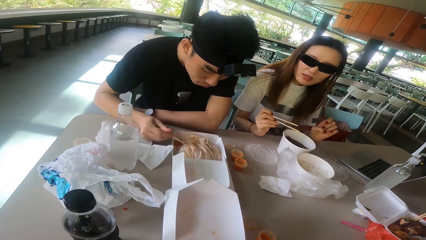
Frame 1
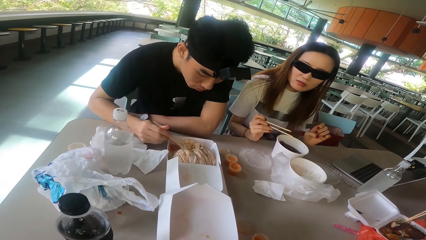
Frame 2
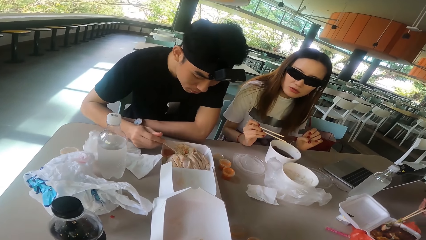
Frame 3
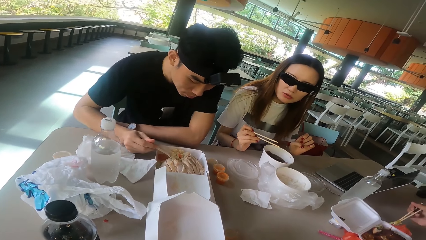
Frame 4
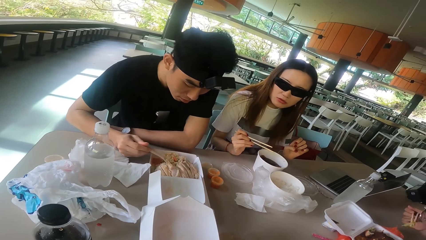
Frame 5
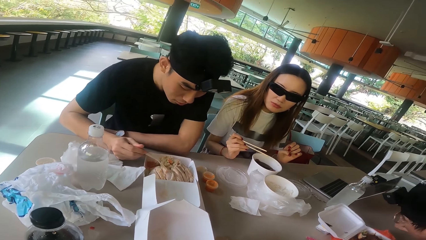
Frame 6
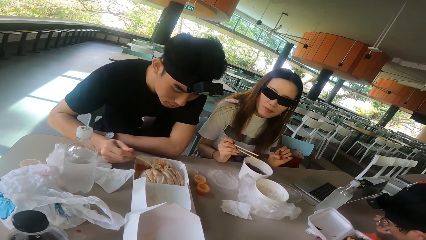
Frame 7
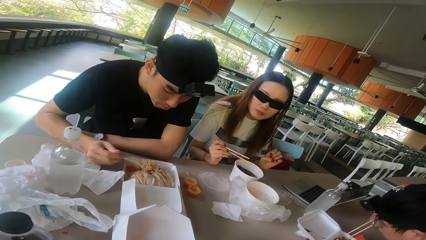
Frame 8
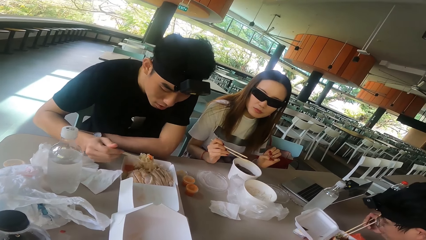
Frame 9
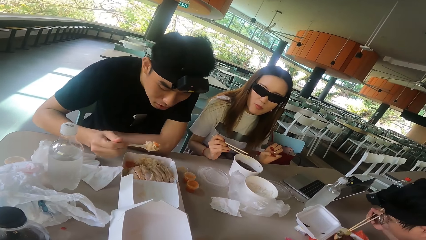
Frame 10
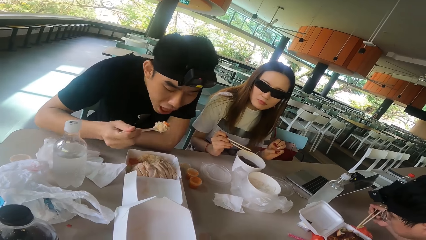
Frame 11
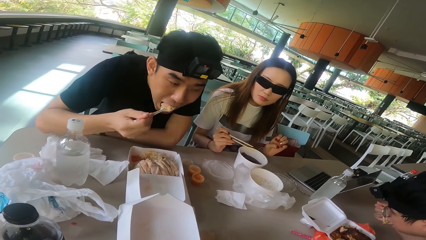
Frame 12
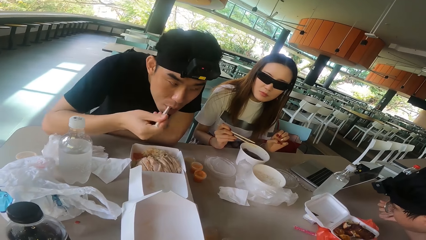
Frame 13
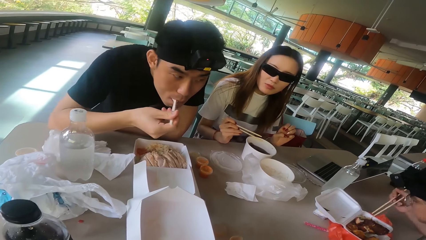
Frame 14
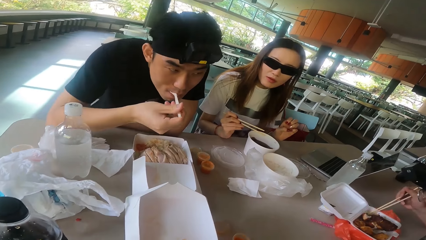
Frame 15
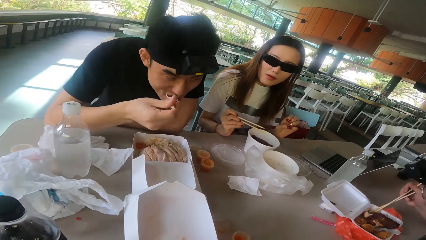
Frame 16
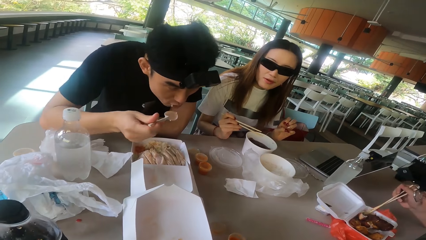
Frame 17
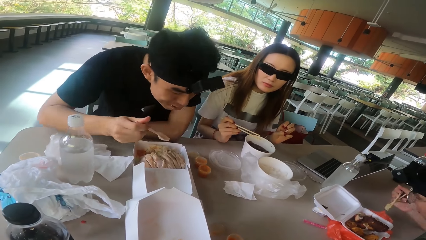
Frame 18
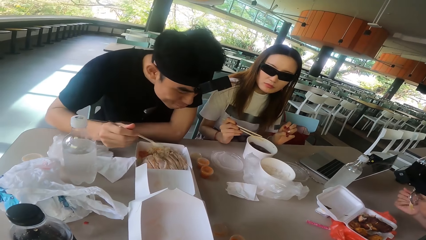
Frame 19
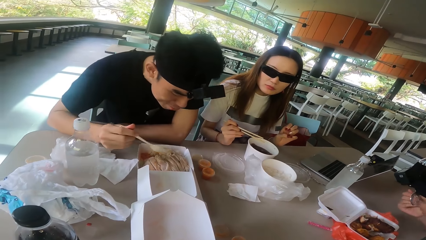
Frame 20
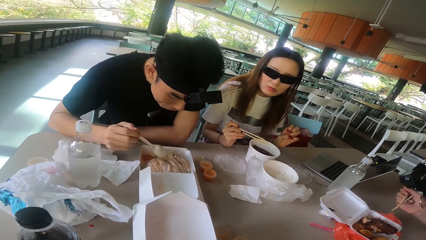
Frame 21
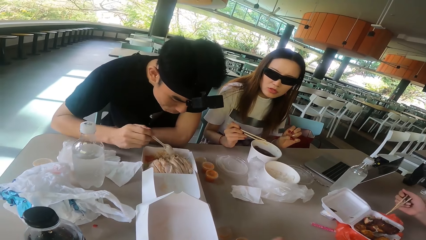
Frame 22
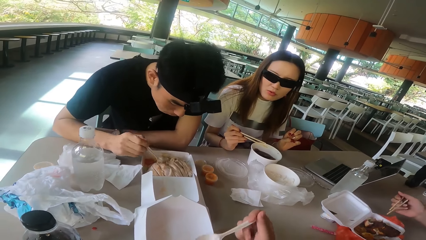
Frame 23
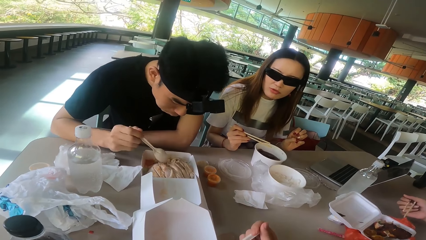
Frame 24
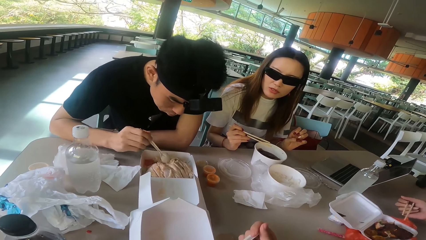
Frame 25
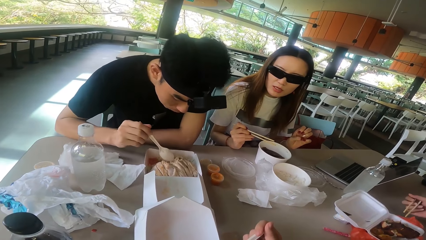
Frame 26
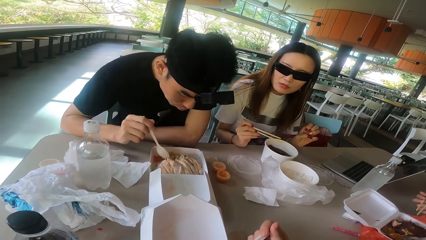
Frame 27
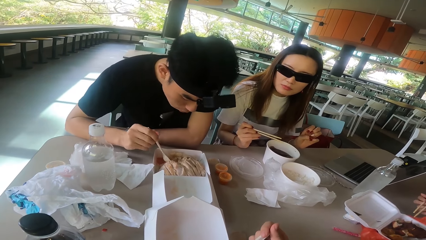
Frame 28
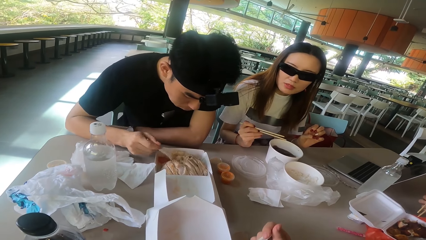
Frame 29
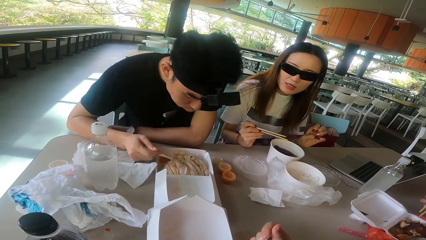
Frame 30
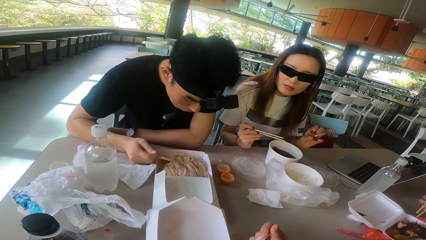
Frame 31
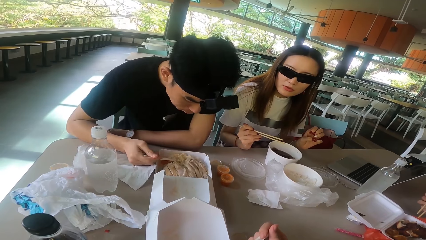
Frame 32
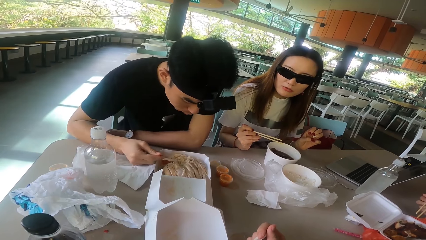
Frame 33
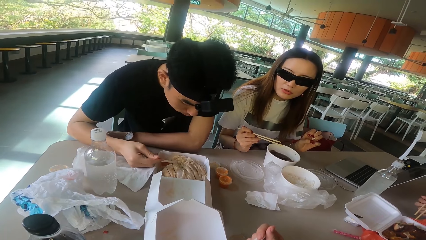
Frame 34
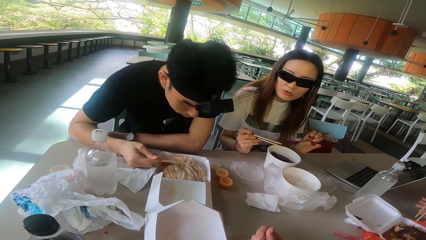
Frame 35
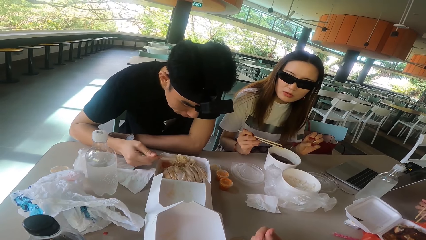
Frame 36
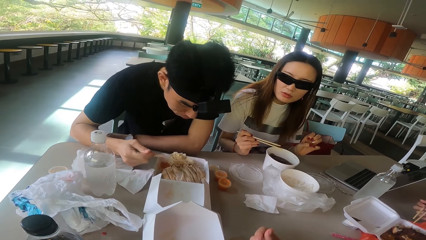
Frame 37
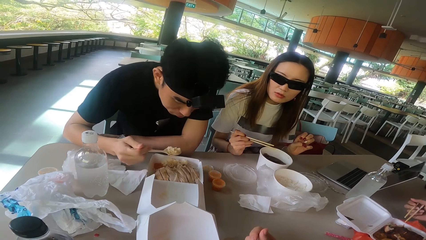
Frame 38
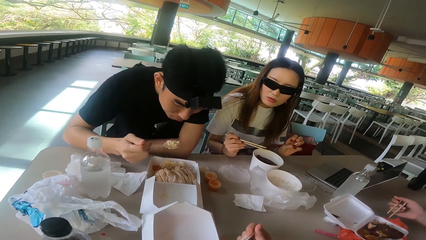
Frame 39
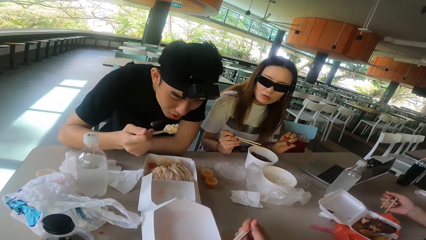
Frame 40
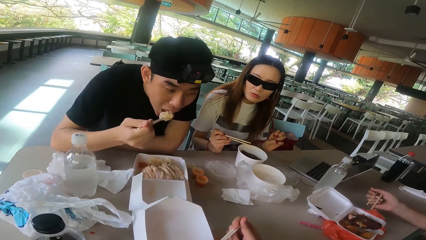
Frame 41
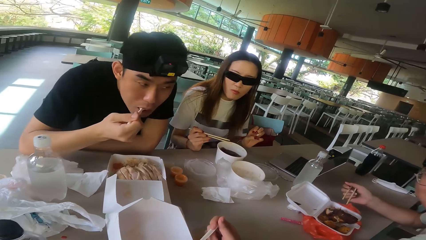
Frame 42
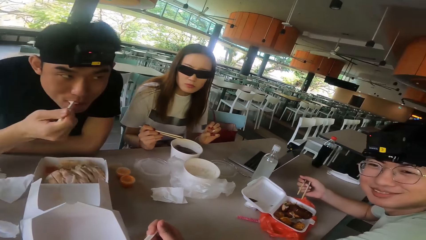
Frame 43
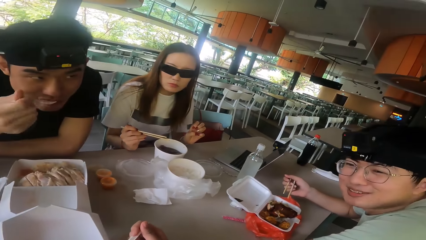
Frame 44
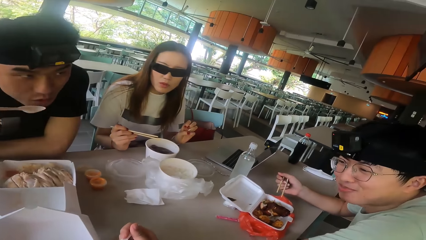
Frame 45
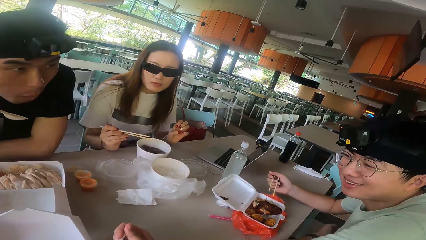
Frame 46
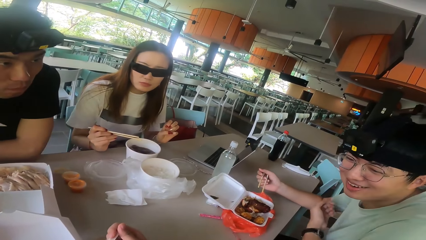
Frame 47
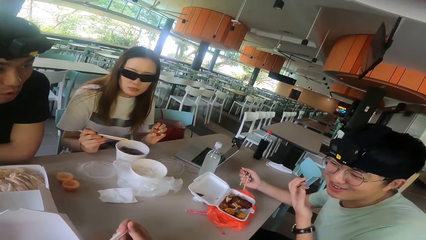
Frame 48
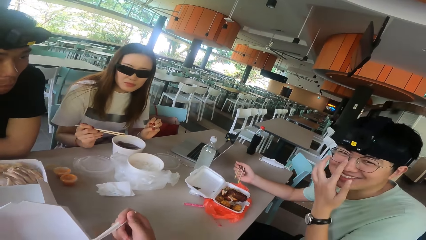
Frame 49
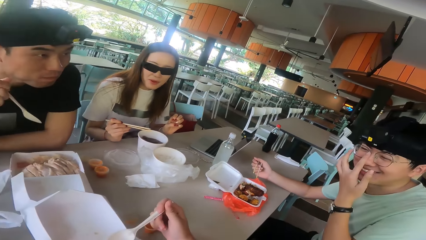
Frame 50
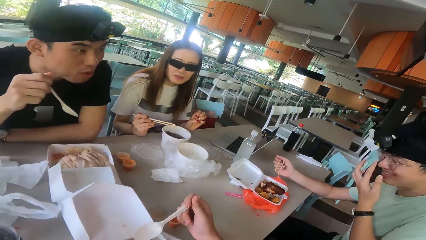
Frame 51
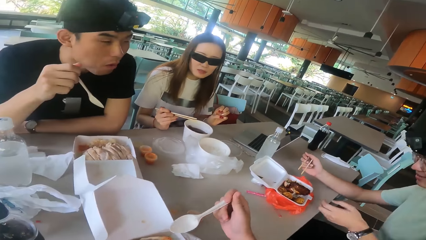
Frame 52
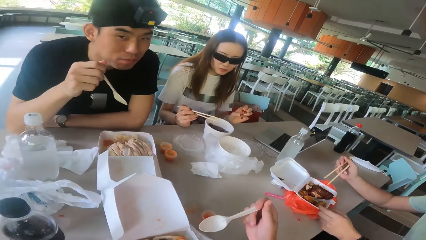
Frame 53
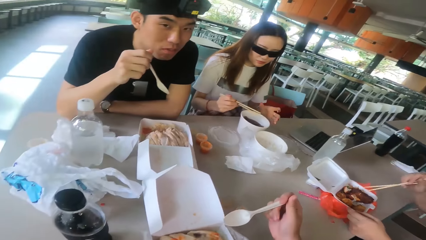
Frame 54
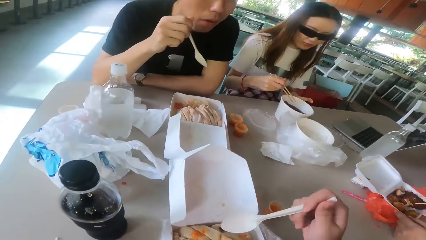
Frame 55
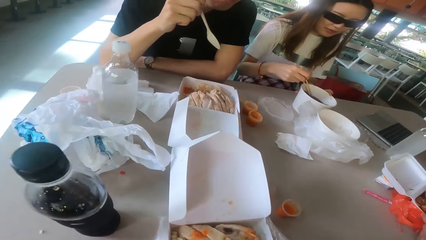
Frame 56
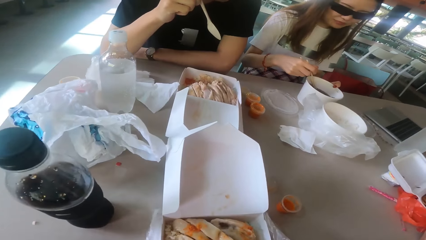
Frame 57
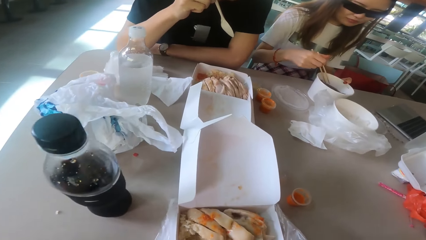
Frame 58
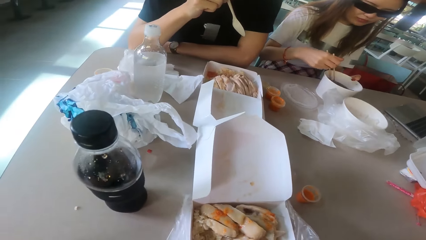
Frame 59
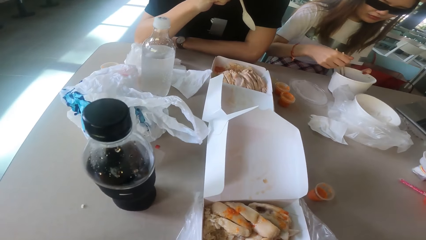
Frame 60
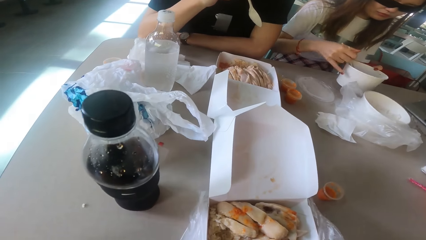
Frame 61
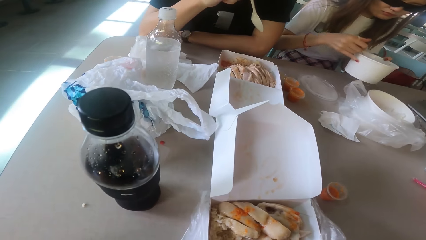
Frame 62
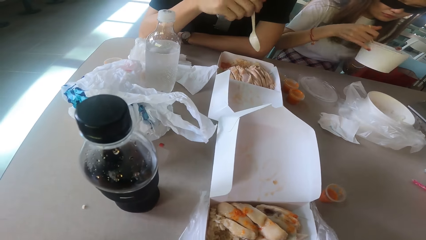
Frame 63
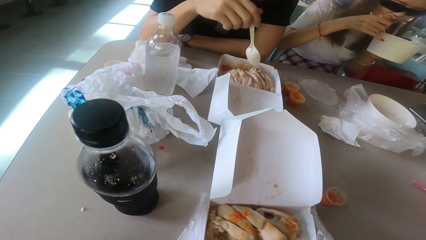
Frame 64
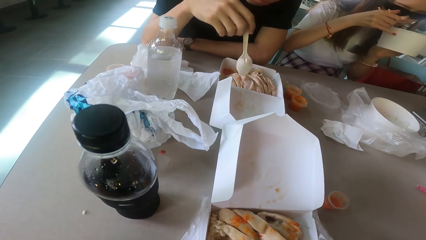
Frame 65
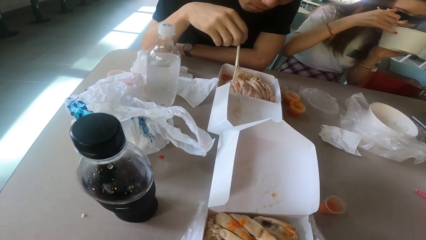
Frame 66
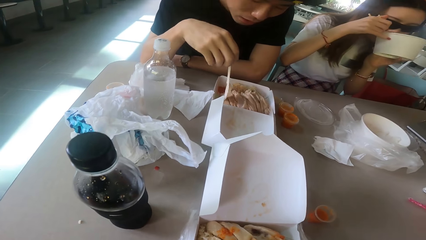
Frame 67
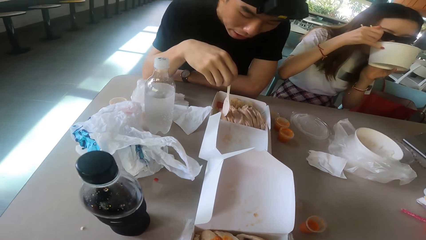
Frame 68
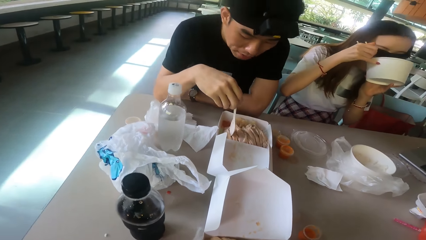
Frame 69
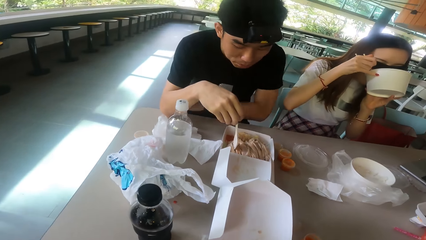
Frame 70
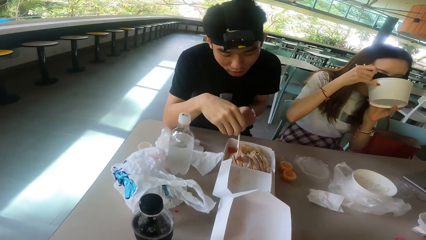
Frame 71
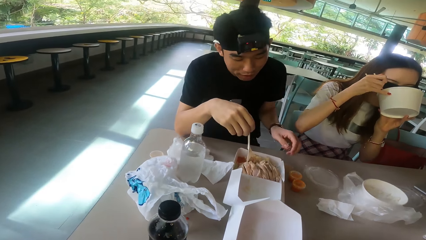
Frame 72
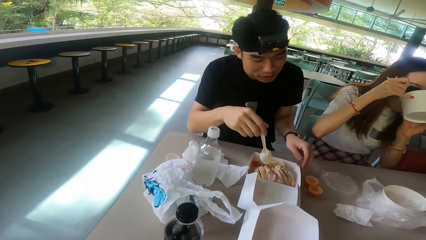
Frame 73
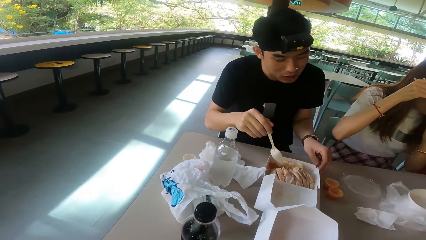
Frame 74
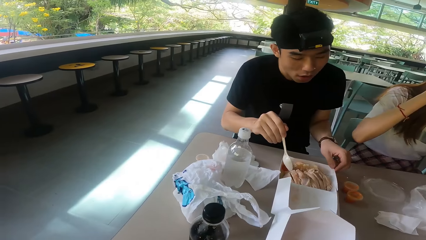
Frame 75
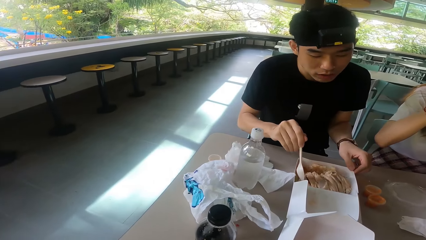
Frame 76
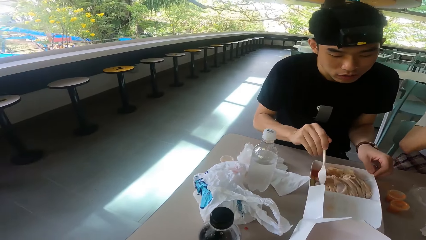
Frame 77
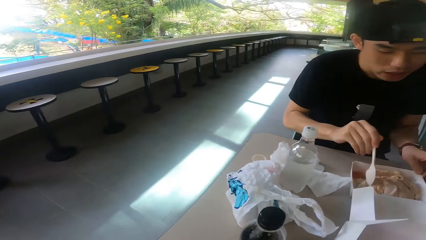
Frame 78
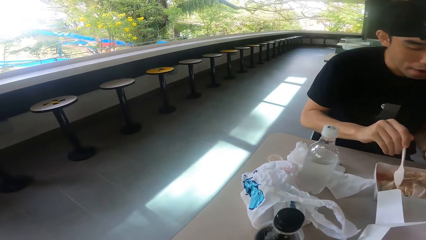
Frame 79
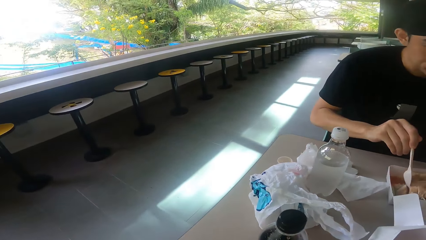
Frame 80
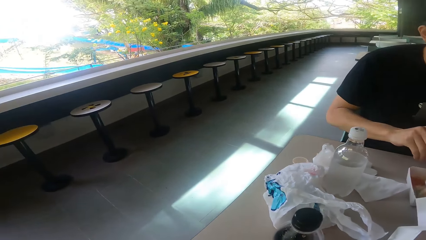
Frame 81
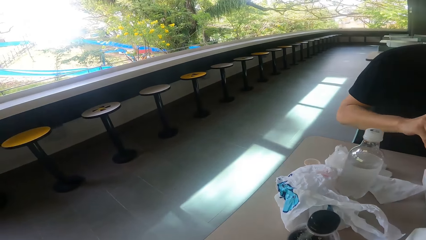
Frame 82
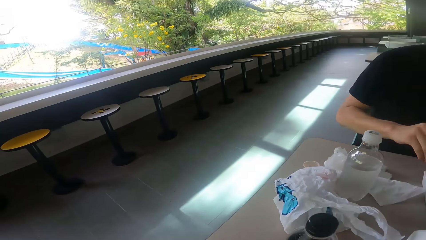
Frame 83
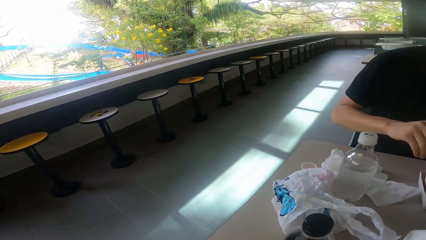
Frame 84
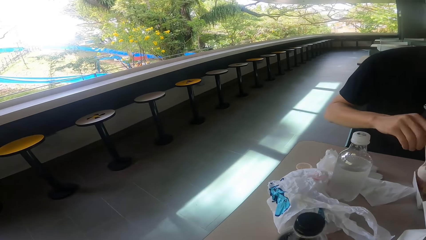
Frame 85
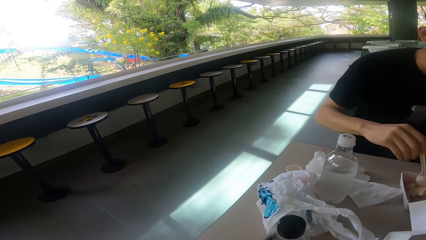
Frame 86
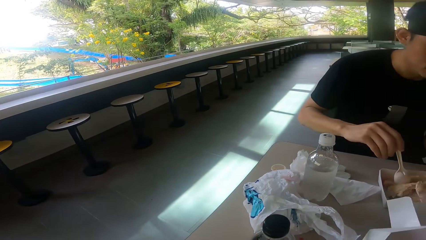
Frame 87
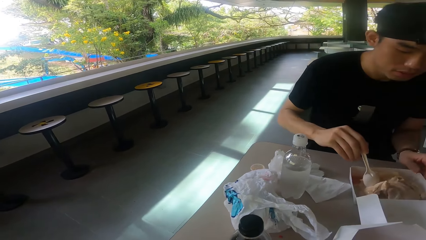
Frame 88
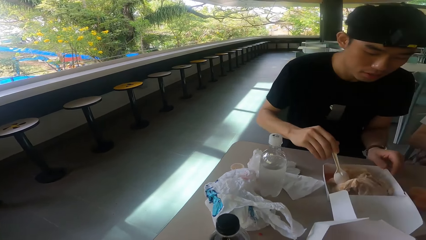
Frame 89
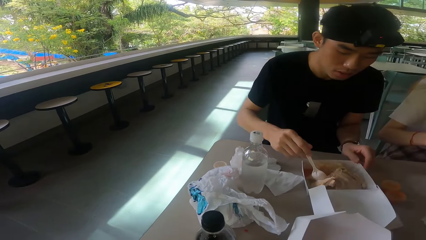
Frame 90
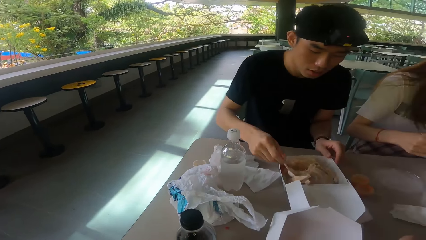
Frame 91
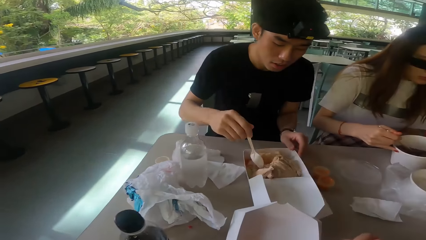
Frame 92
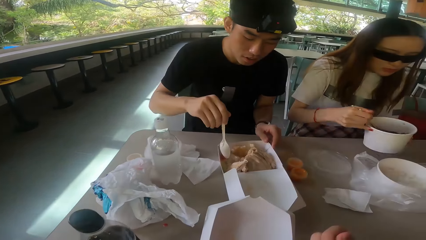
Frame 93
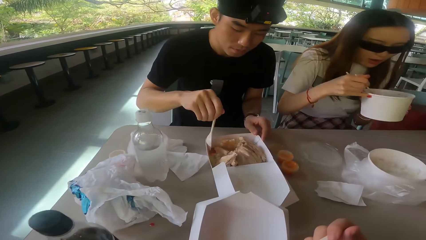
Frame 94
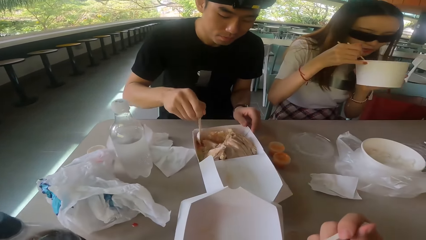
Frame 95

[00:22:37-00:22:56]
A man eats the food. Another man eats the food. The first man scoops the food and eats the food. The camera wearer talks to a woman and a third man. The second man talks. The camera wearer talks. The woman eats with chopsticks. Another woman drinks the soup. The first man scoops the food. The camera wearer looks around.
